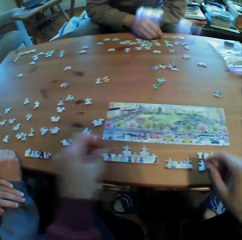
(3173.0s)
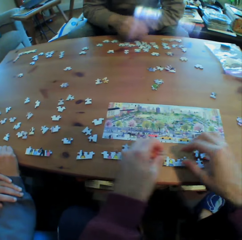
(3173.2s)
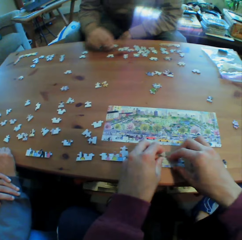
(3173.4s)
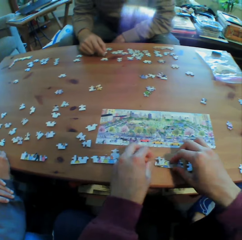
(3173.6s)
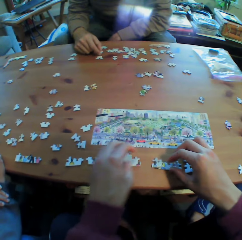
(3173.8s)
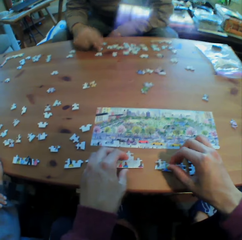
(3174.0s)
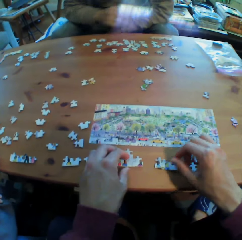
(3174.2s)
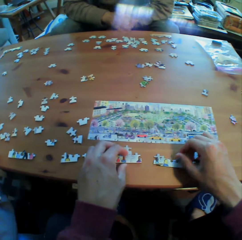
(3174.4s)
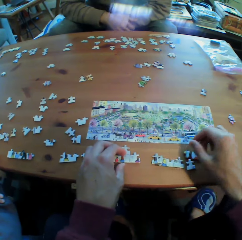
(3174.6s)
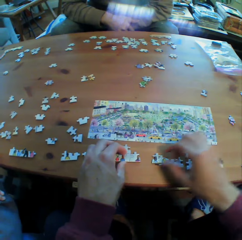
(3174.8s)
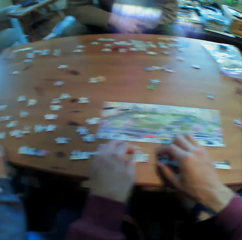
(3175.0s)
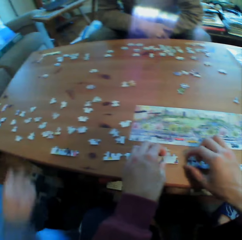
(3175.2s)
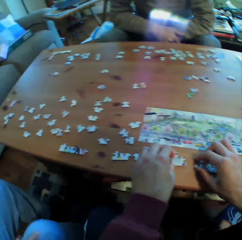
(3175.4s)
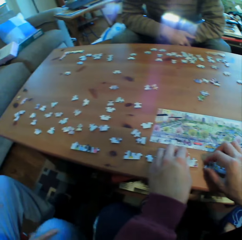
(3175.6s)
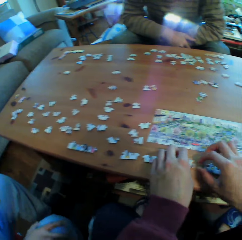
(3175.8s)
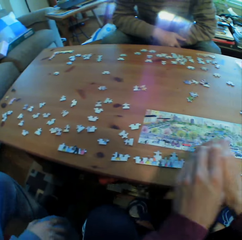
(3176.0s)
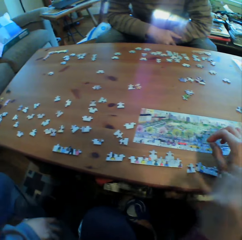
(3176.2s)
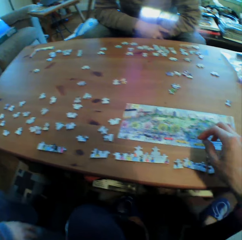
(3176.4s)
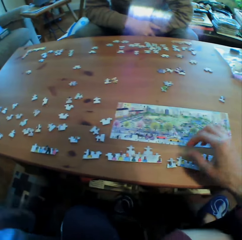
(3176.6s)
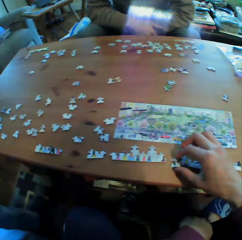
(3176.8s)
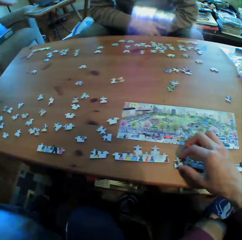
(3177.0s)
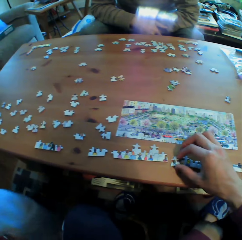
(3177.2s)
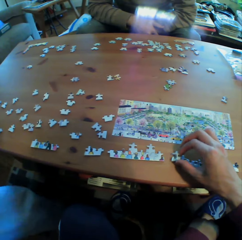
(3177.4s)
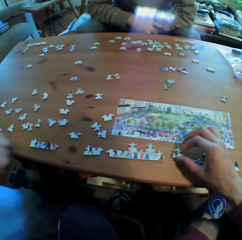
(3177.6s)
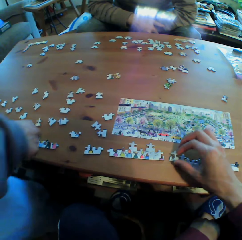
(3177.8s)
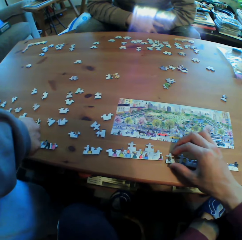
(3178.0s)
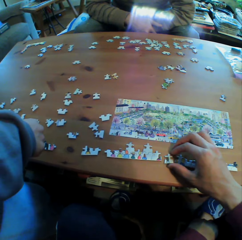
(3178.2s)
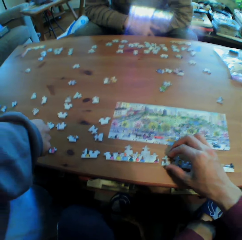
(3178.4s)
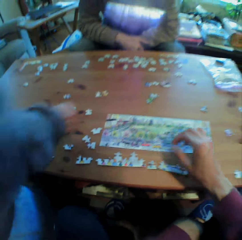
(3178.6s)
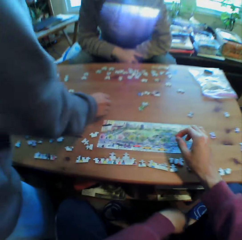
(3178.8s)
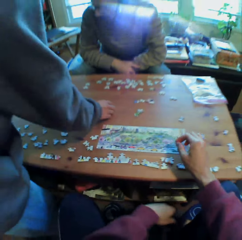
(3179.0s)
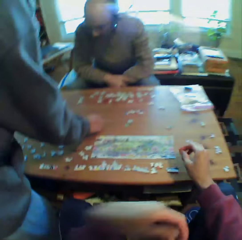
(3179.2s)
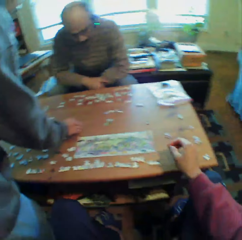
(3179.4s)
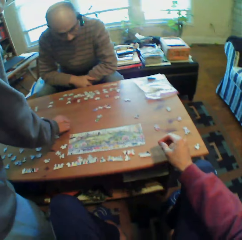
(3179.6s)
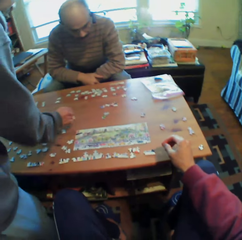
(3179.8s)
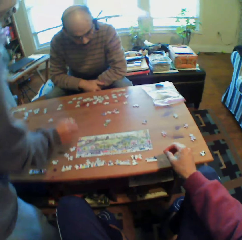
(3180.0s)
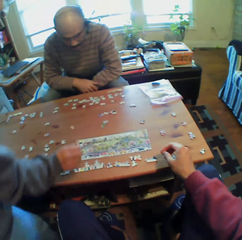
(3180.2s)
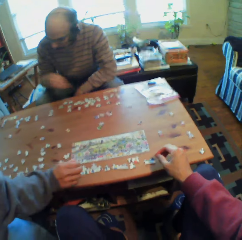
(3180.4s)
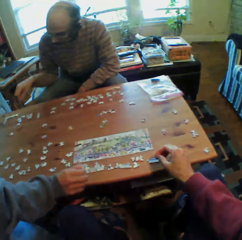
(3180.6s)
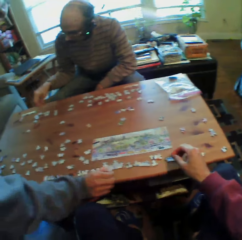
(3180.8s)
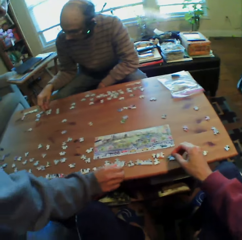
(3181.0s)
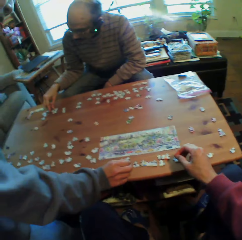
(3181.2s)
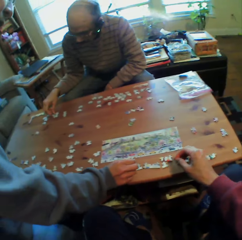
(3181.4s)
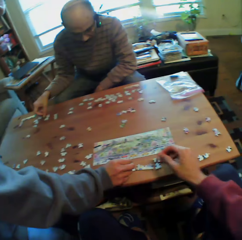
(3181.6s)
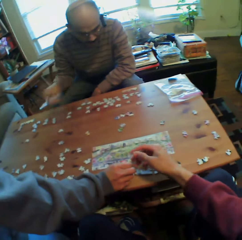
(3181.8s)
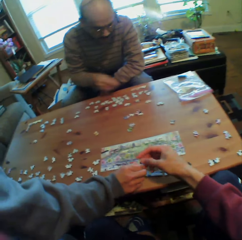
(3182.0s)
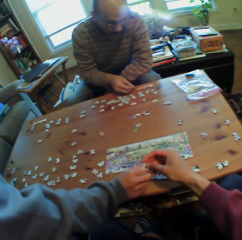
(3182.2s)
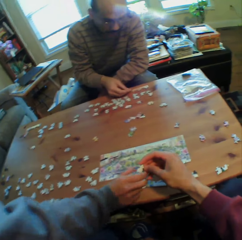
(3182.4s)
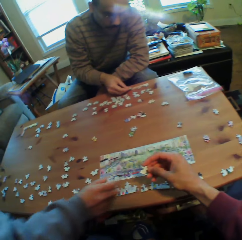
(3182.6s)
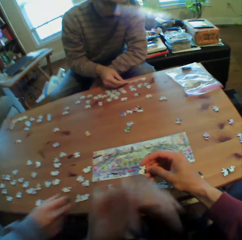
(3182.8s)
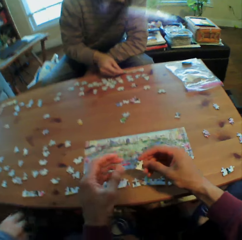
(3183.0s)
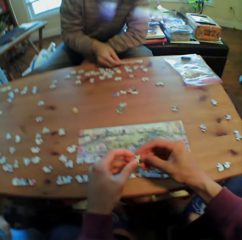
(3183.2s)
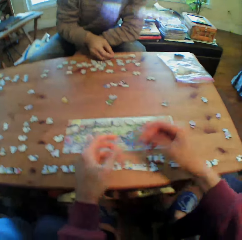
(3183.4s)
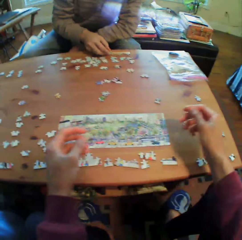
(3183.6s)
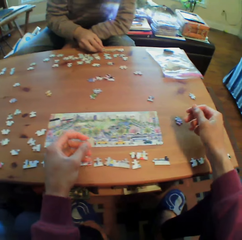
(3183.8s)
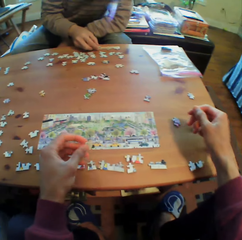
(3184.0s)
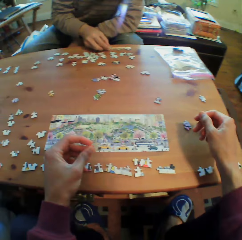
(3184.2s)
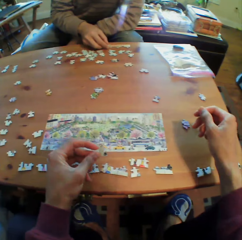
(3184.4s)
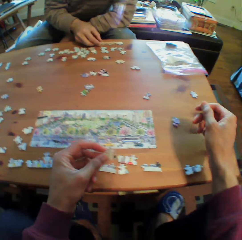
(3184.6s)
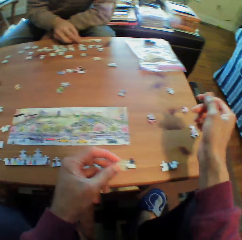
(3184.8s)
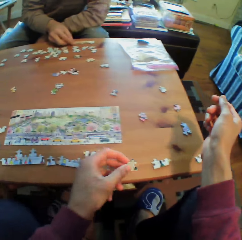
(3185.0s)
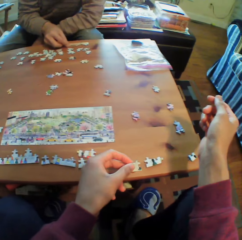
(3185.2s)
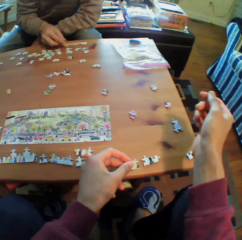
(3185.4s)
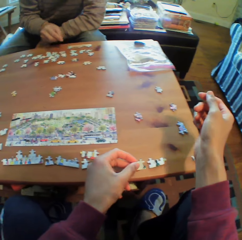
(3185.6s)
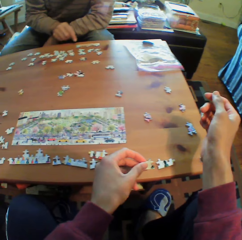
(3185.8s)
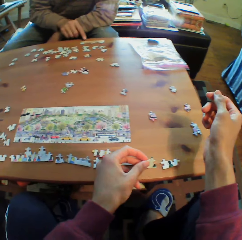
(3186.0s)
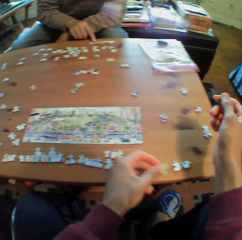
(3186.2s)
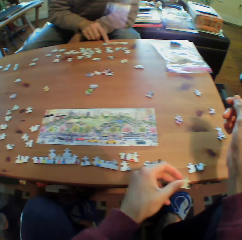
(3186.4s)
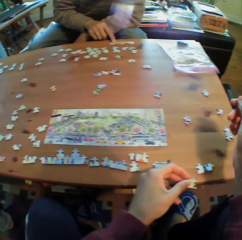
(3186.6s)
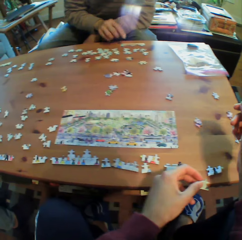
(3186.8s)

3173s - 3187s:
A man puts his hand on the table. Another man holds his hands together. The first man stands and arranges puzzles on the table. The other man arranges the puzzles on the table. The camera wearer picks a puzzle from the first man. They arrange the puzzles on the table.

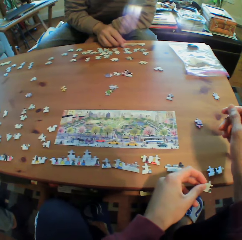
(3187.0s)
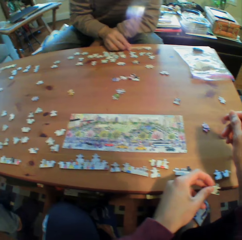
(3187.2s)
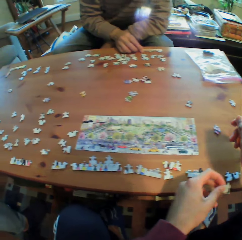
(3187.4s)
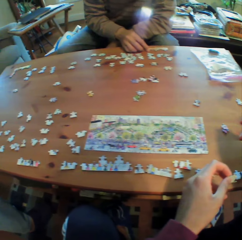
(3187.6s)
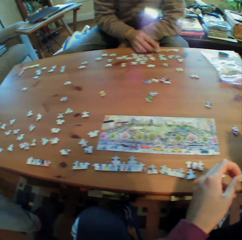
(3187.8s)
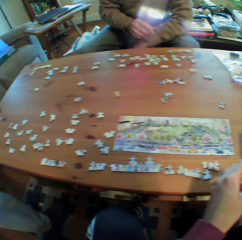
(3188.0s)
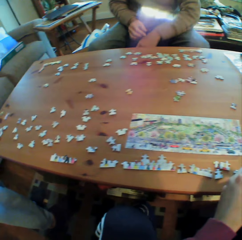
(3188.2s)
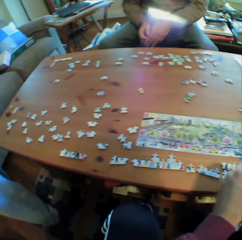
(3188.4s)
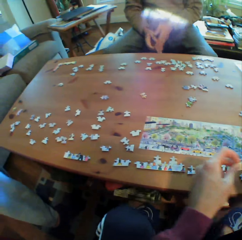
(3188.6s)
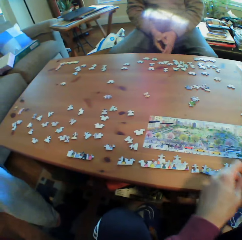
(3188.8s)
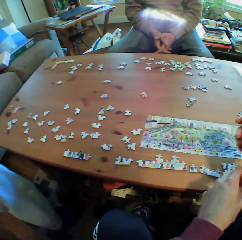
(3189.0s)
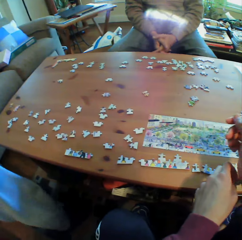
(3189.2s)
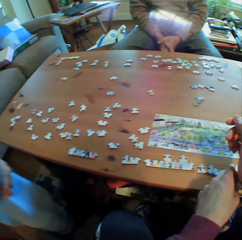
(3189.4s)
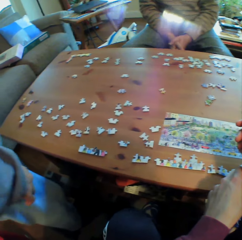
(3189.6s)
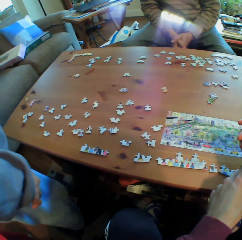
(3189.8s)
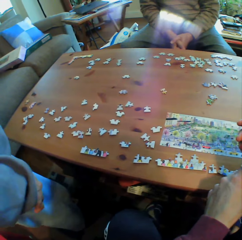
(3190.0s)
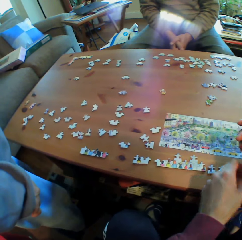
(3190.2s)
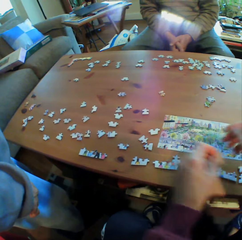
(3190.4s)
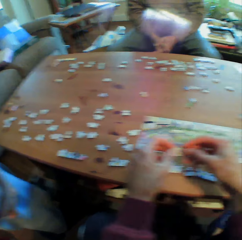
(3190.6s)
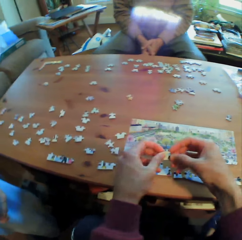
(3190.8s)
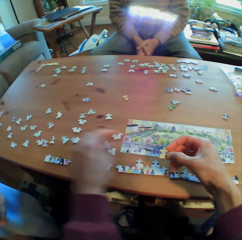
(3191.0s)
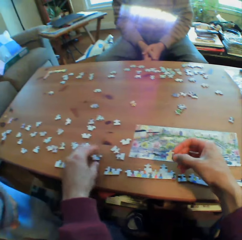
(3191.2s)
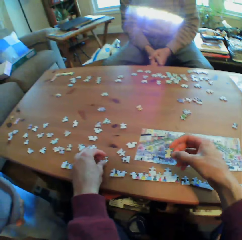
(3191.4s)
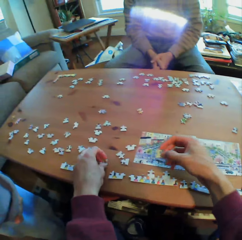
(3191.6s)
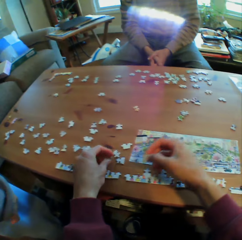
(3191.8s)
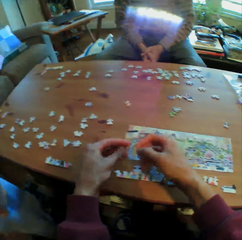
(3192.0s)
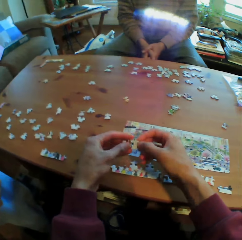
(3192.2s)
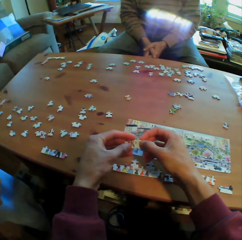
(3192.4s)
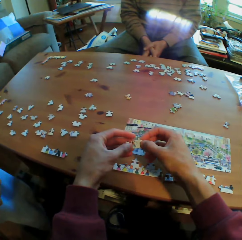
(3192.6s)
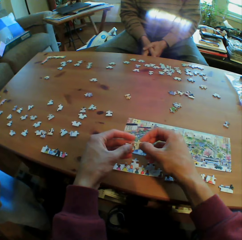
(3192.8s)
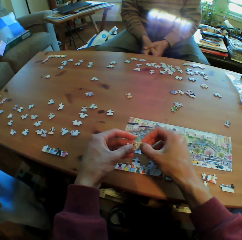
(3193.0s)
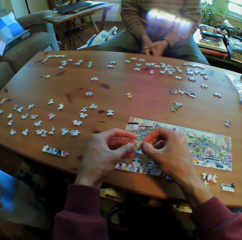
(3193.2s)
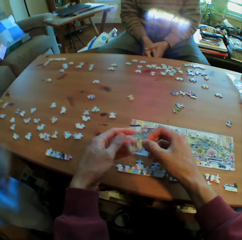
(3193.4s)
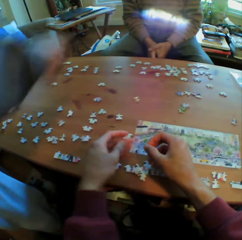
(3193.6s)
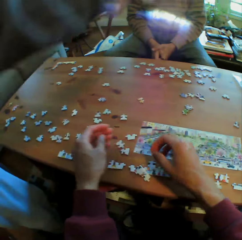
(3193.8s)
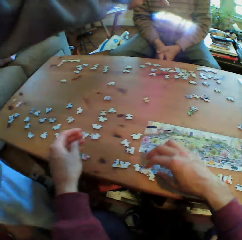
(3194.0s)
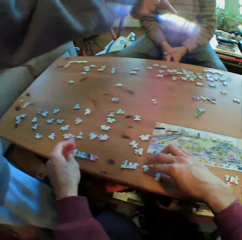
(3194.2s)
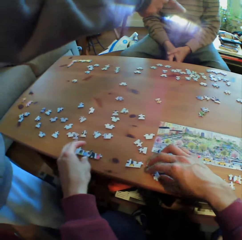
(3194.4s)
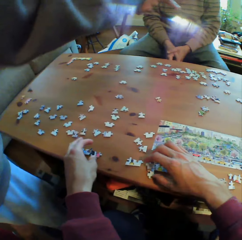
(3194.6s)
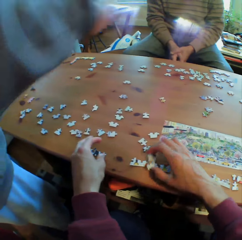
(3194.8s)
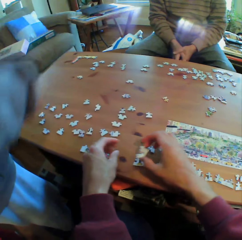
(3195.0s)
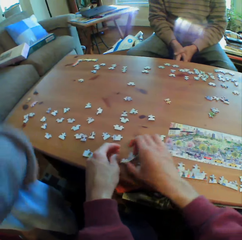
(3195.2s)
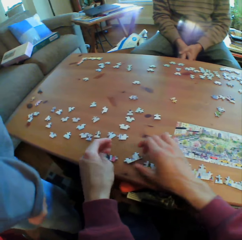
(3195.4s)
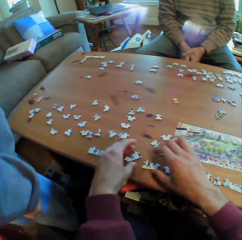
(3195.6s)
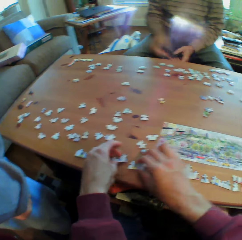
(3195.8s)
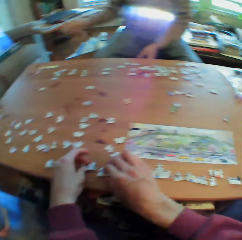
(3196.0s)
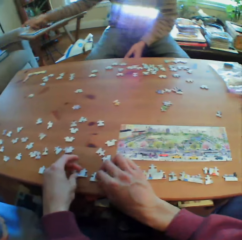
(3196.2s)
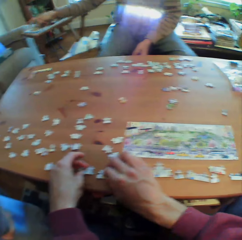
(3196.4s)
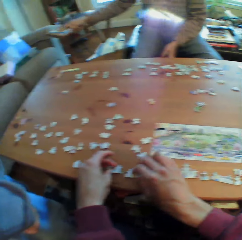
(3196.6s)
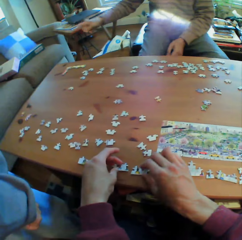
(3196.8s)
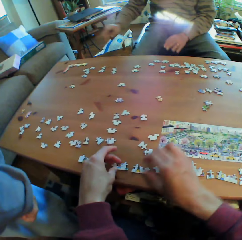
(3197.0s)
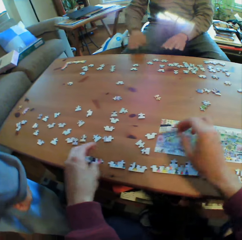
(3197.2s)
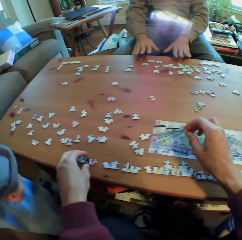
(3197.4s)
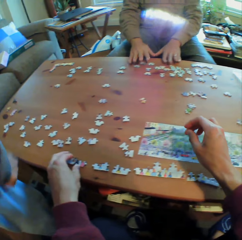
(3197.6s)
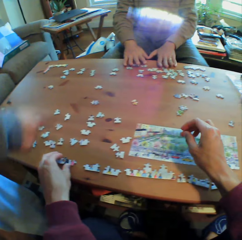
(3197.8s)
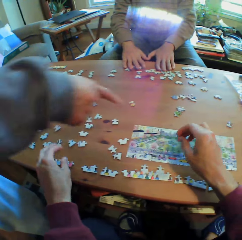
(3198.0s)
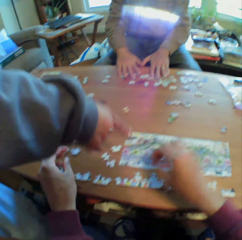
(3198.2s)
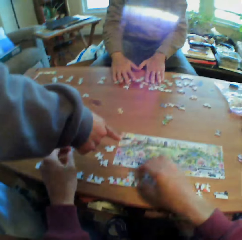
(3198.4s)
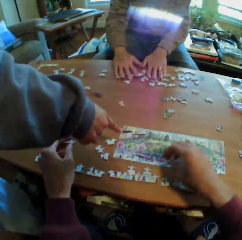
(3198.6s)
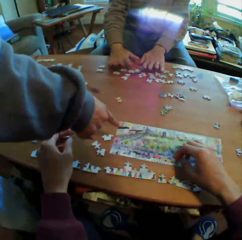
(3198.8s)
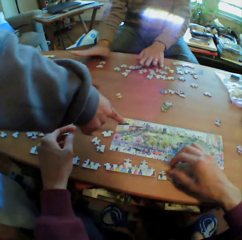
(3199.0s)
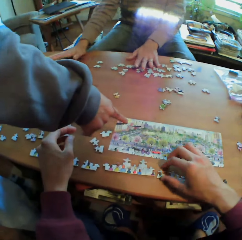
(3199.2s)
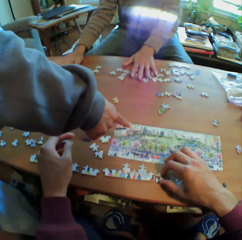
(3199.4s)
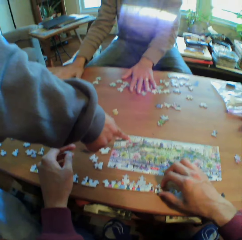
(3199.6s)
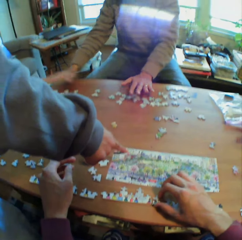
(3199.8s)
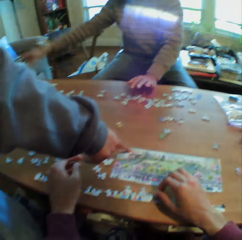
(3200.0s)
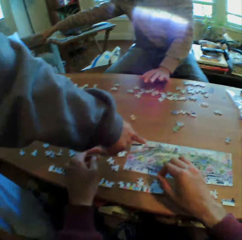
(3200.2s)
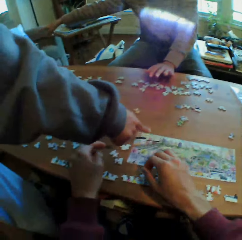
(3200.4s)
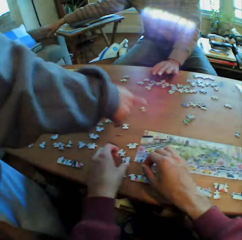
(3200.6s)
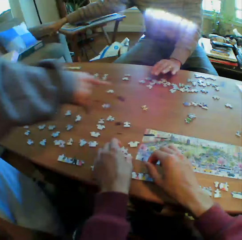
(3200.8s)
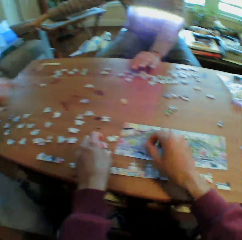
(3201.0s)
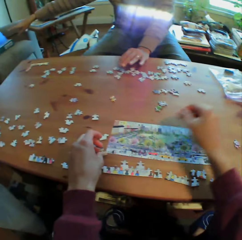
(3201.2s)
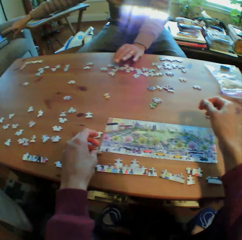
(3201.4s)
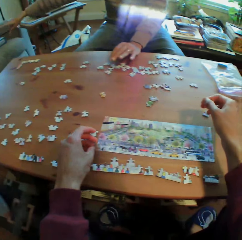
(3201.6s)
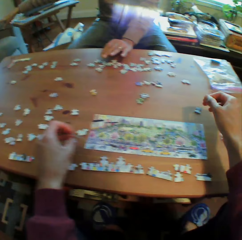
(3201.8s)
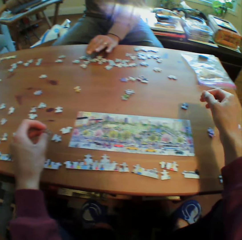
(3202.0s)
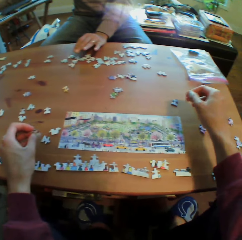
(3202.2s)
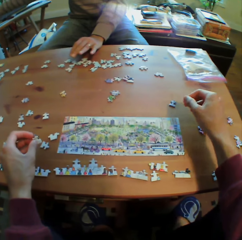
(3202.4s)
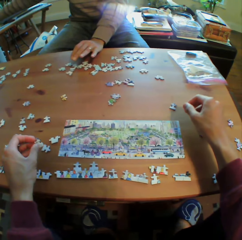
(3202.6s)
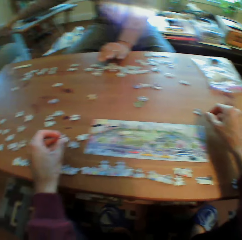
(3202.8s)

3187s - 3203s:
A man holds his hands together. He shakes his legs. Another man points at the puzzles. A person stands and points aside. The first man points at the sofa set. He arranges puzzles on the table. The other man points at the puzzles. The first man points at the sofa set.
